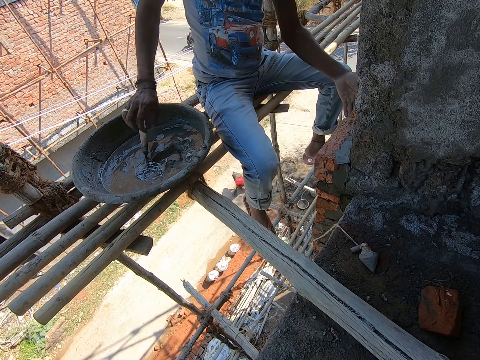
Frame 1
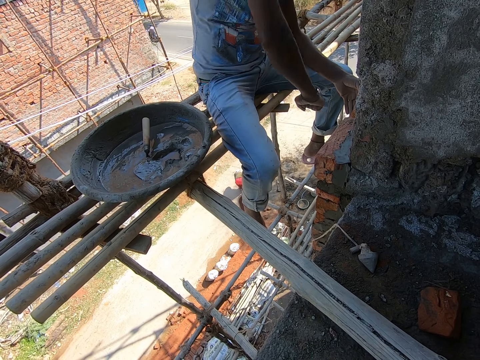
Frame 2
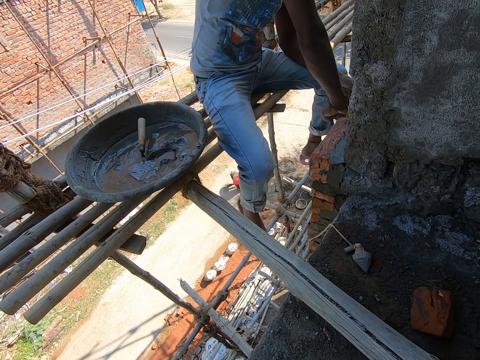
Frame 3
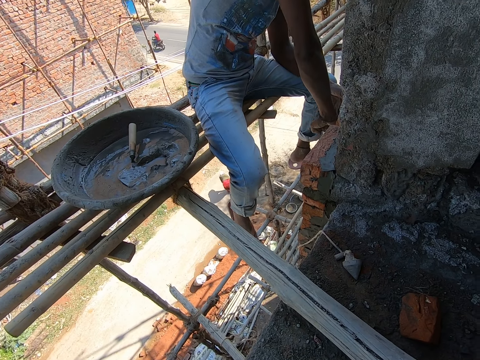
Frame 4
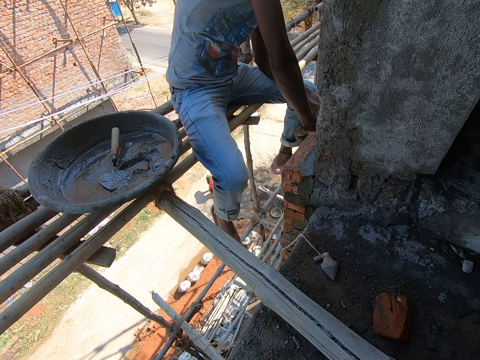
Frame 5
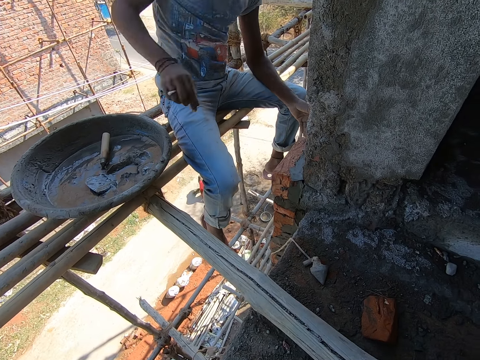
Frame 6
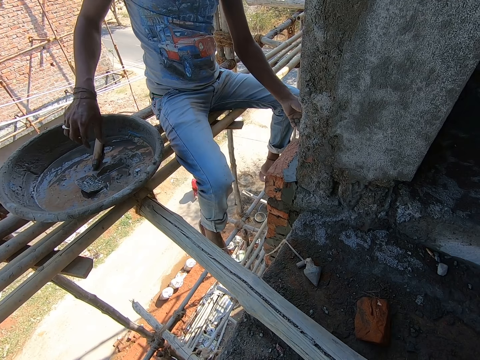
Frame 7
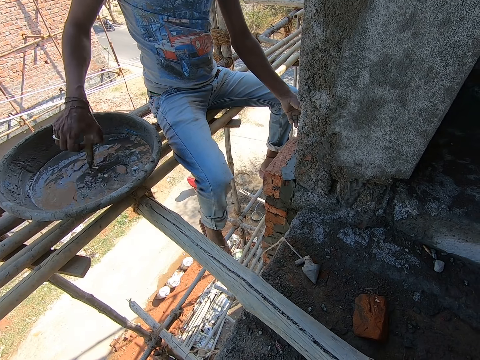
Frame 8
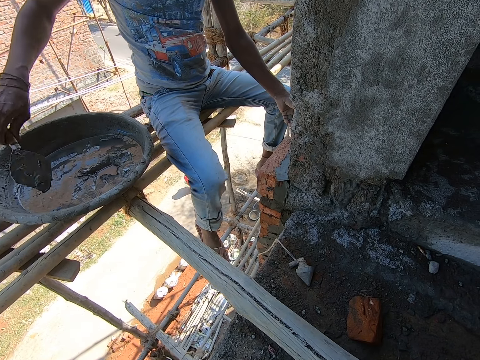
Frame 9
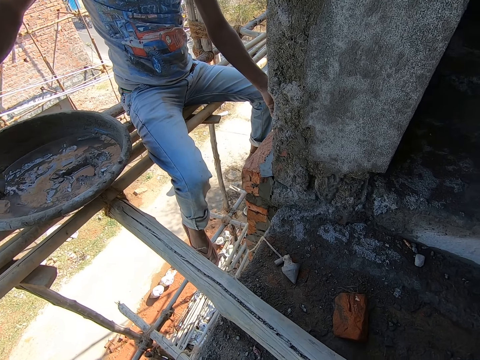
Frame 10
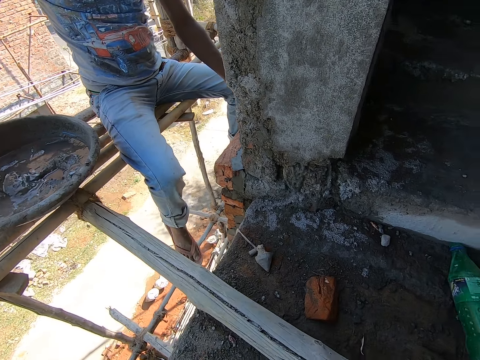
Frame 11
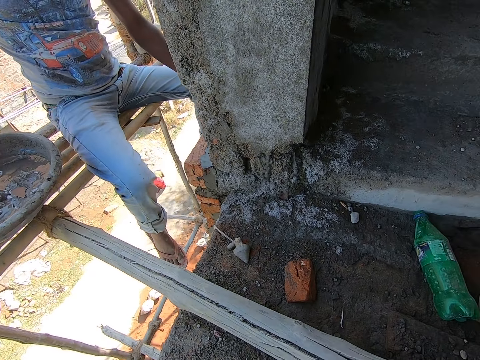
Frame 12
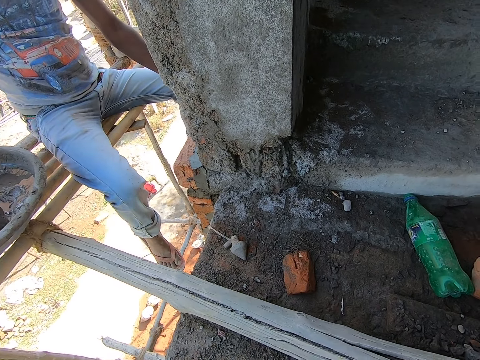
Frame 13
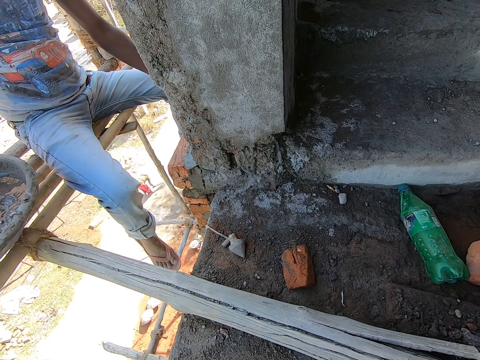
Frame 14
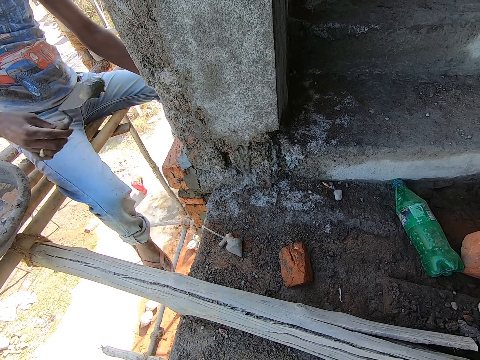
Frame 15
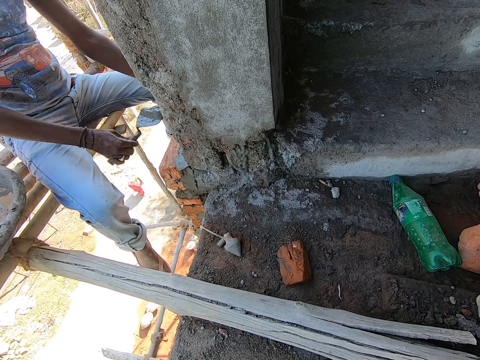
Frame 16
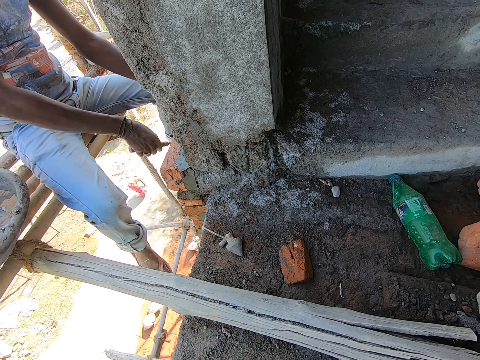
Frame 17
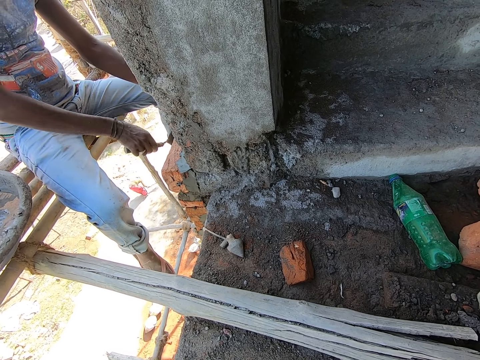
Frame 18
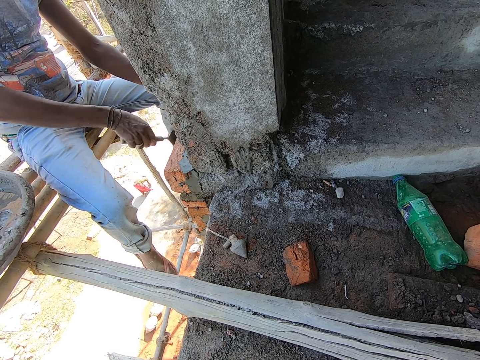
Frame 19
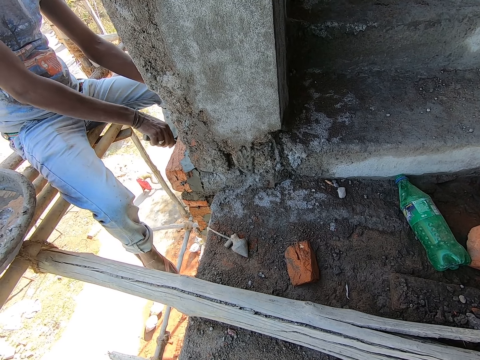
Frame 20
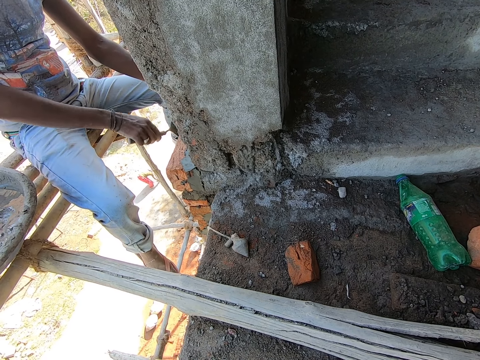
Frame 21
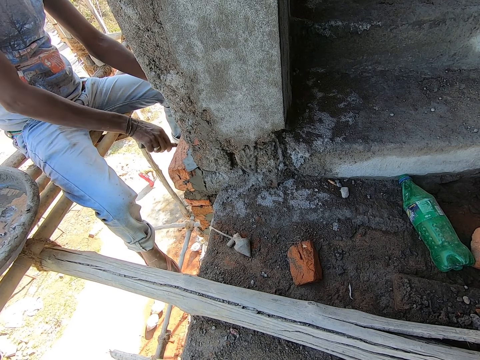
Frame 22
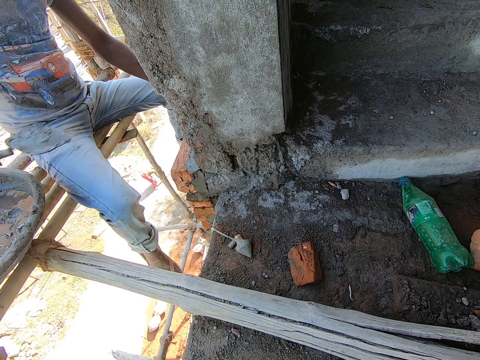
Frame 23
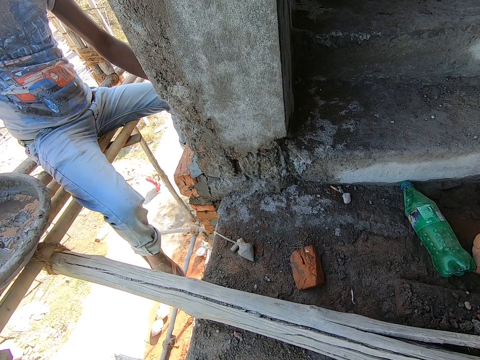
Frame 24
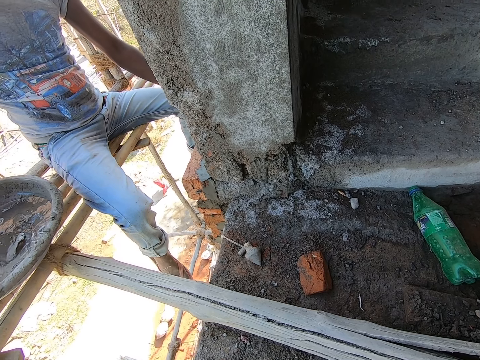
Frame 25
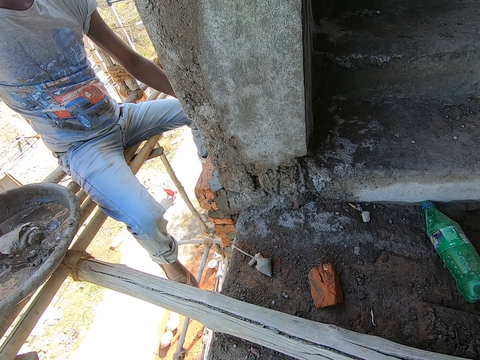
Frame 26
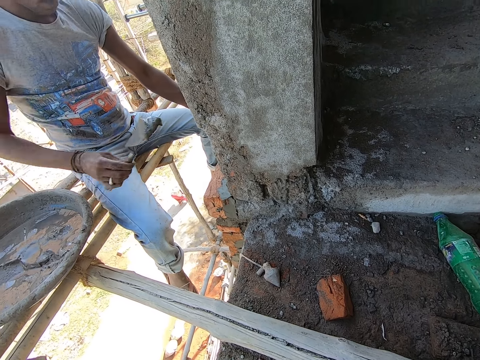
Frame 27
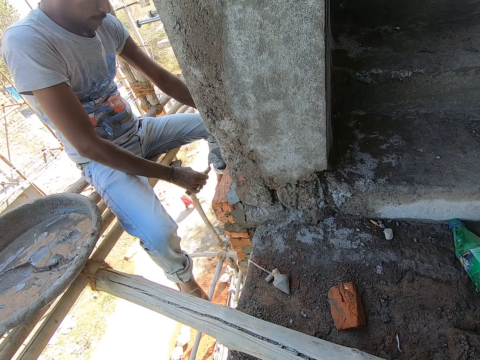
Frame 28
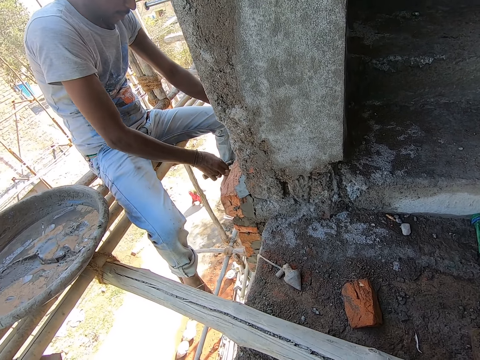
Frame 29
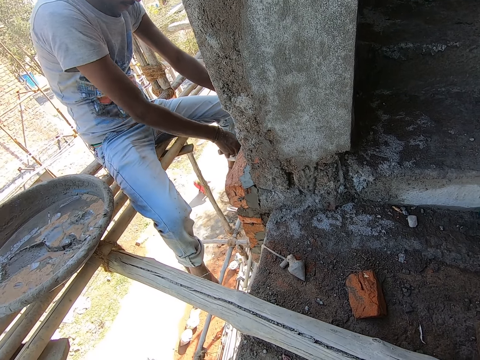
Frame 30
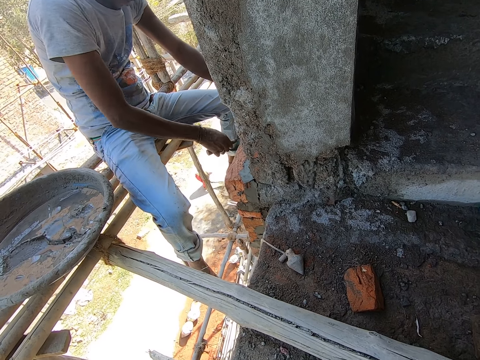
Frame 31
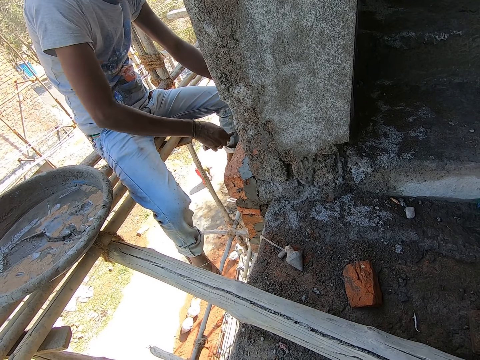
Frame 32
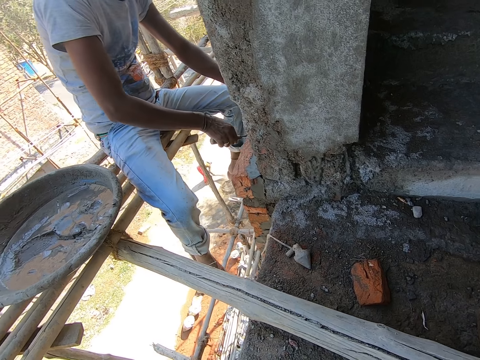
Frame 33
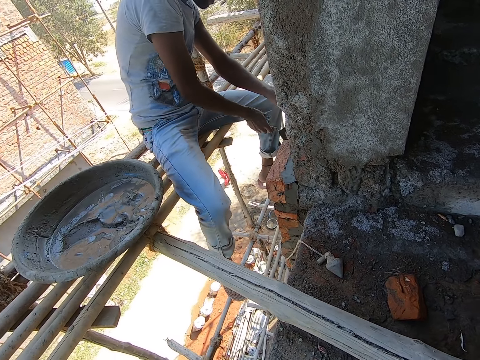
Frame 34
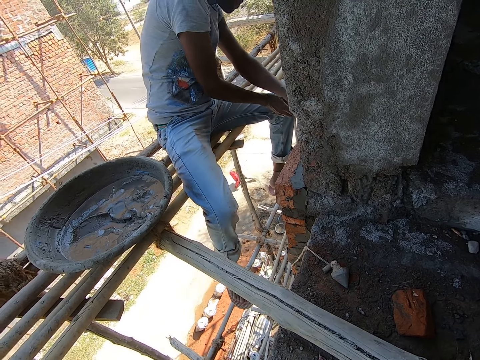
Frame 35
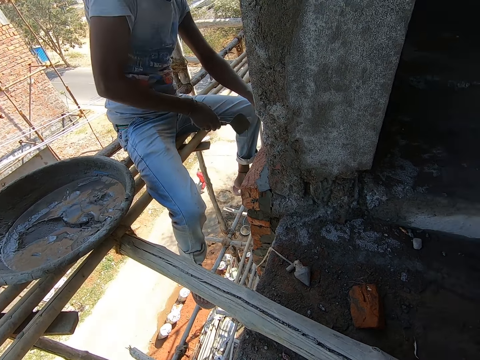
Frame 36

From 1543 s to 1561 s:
The man drops the trowel in the cement pan with his right hand. He hits the brick on the wall with his right hand. He picks up the trowel in the cement pan with his right hand. He scoops up mortar with the trowel. He moves the cement from the cement pan with the trowel on his right hand to the brick on the wall. He applies mortar on the bricks' gap. He scoops up mortar with the trowel. He moves the cement from the cement pan with the trowel on his right hand to the brick on the wall. He applies mortar on the bricks' gap.

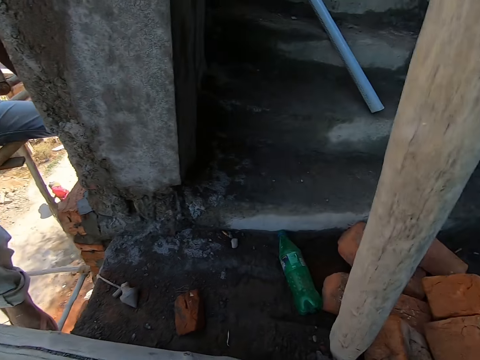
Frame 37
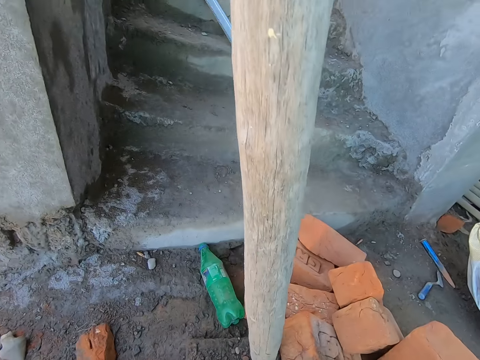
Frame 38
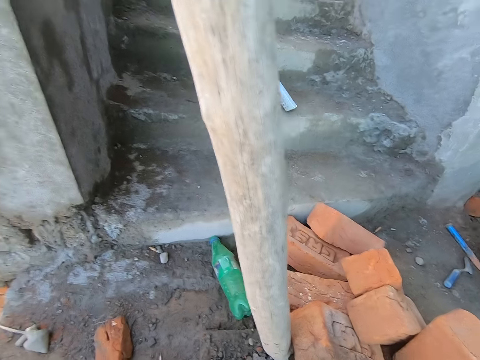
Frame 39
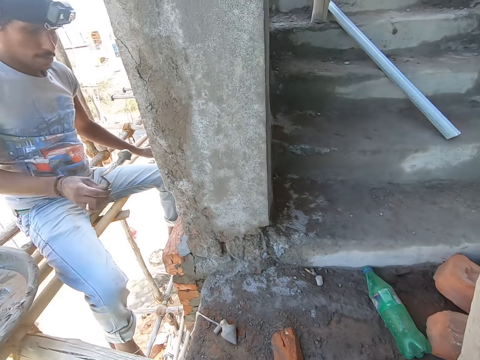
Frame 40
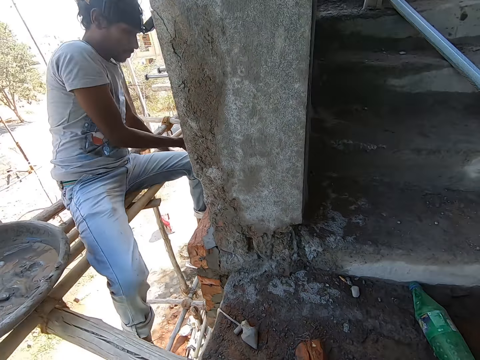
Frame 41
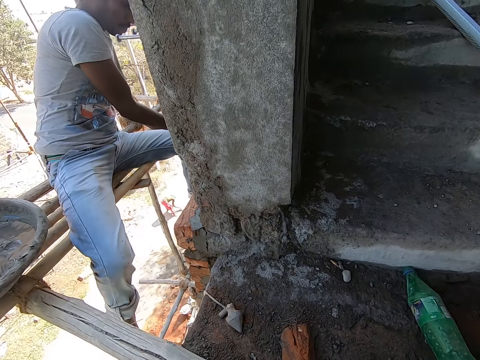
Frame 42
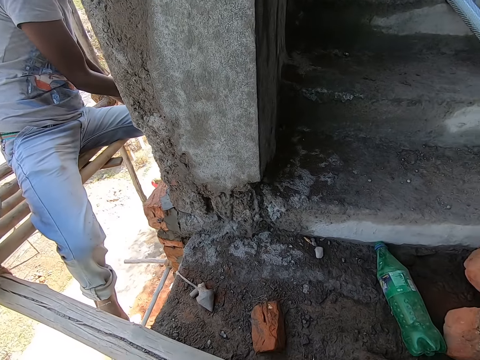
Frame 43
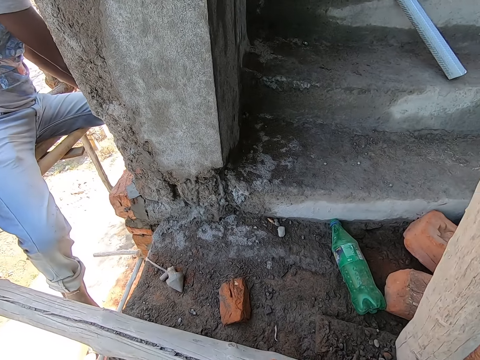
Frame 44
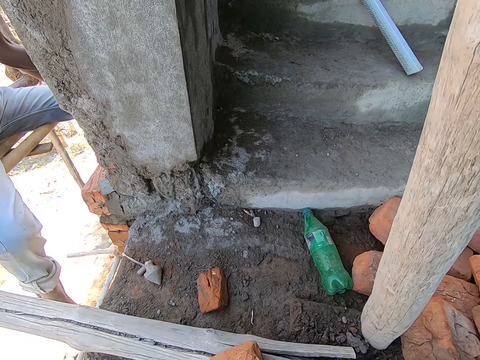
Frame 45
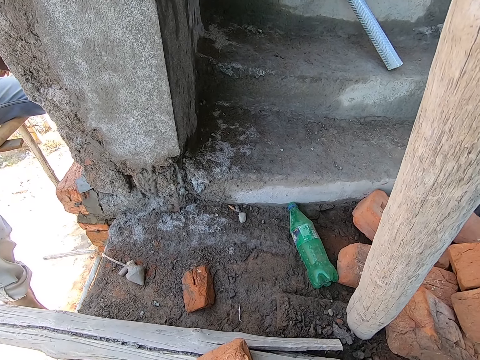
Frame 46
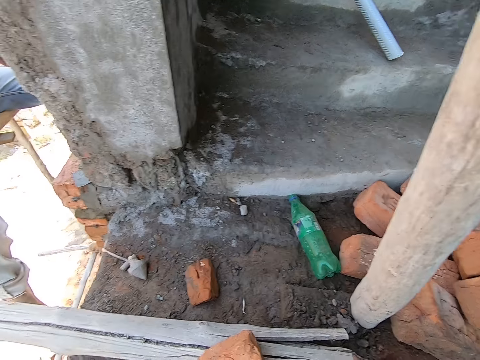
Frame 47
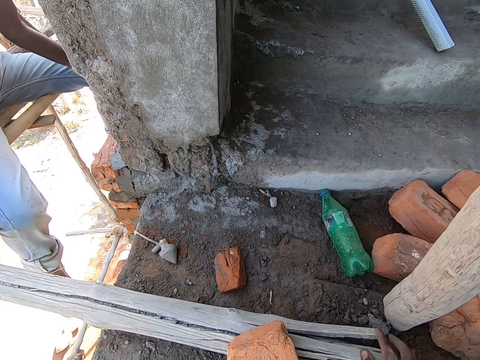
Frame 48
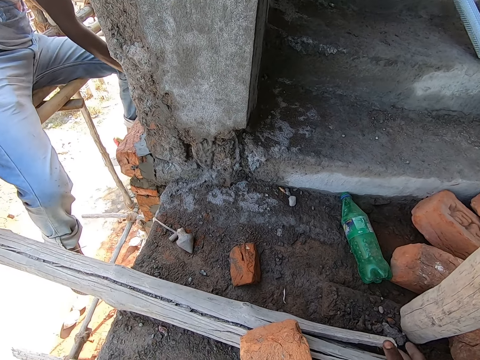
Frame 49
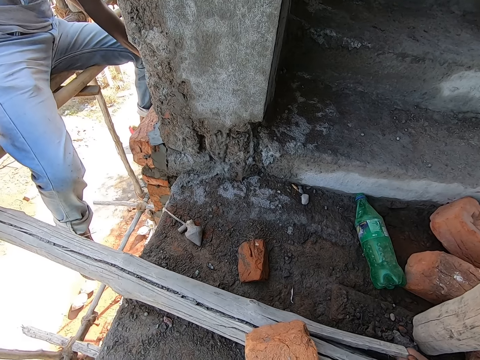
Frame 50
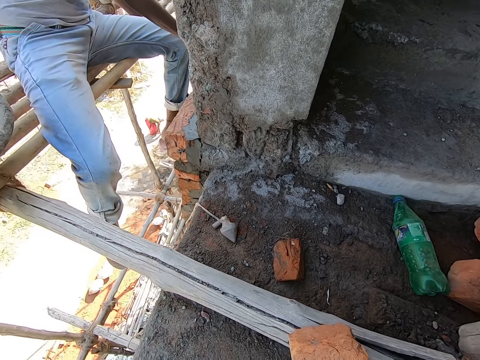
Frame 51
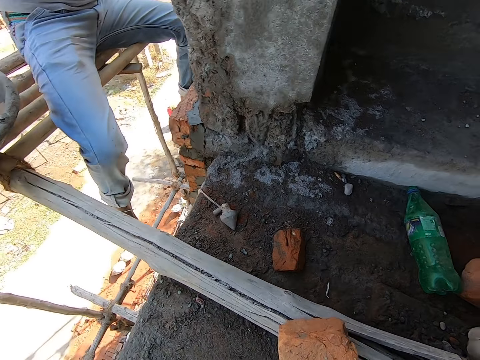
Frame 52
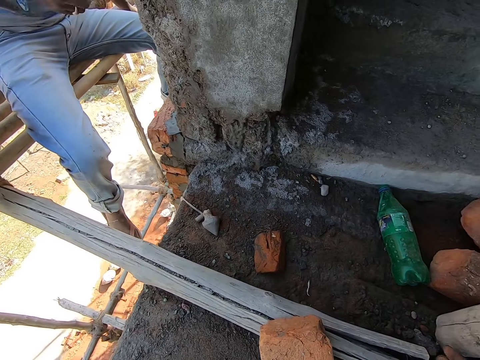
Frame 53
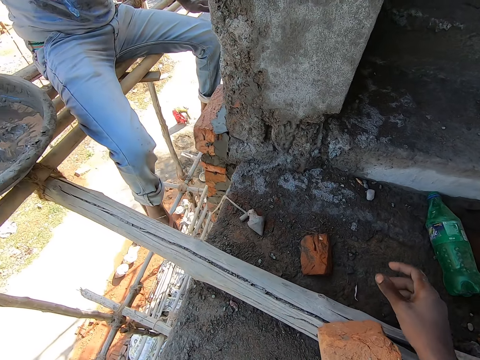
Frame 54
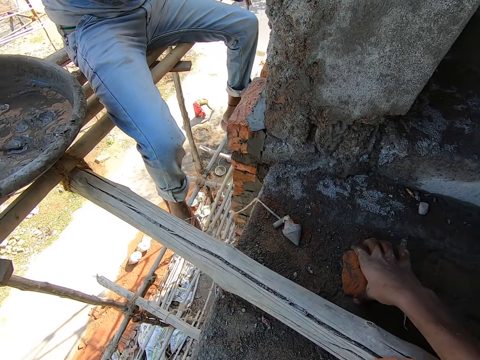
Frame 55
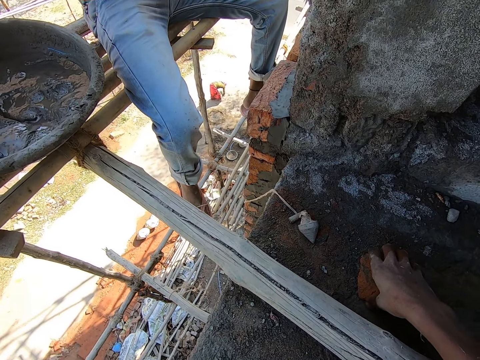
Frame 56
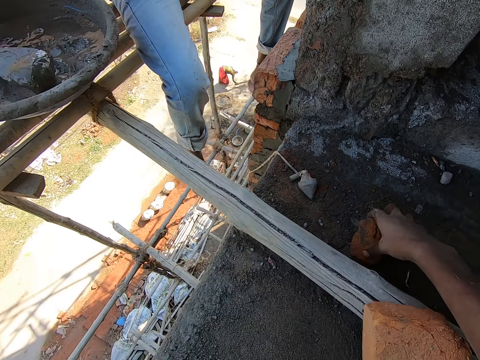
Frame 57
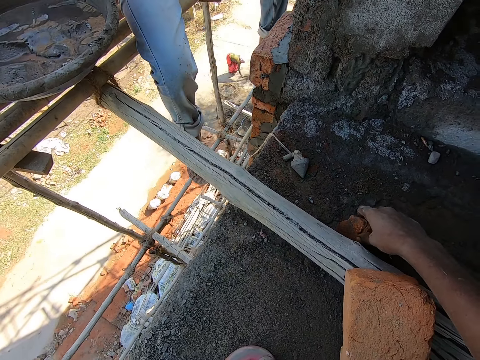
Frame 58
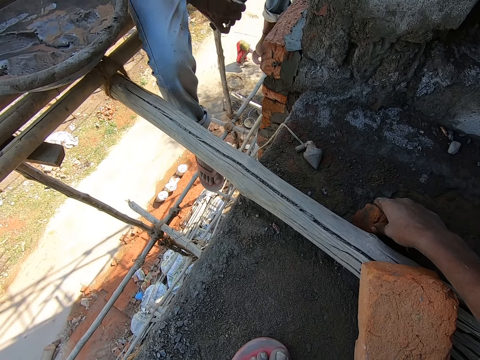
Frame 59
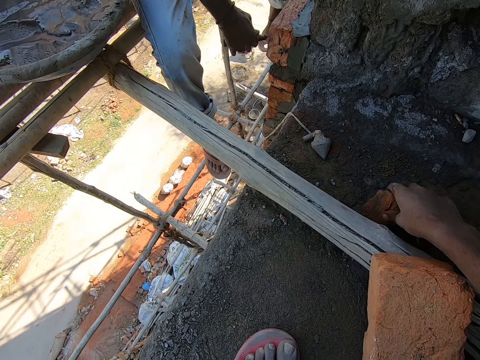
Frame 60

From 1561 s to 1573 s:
The man moves the cement from the cement pan with the trowel on his right hand to the brick on the wall. The camera wearer holds a stick. He touches the bamboo on the floor with his right hand. He holds a rock. He moves a stone on the floor with his right hand. The man scoops up mortar with a trowel.
